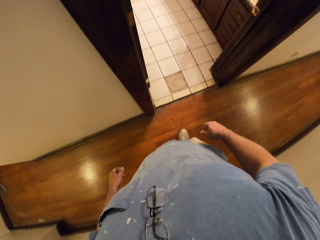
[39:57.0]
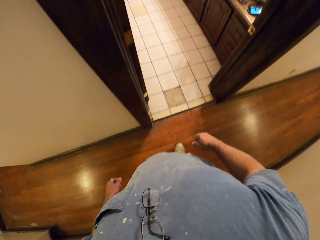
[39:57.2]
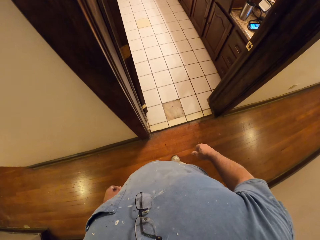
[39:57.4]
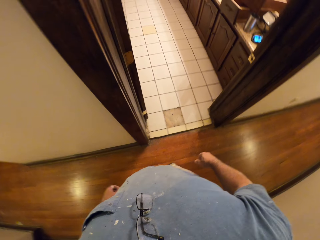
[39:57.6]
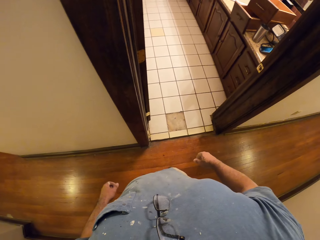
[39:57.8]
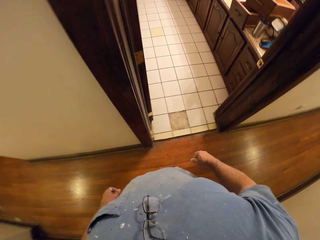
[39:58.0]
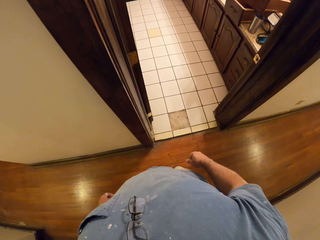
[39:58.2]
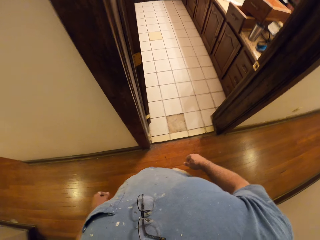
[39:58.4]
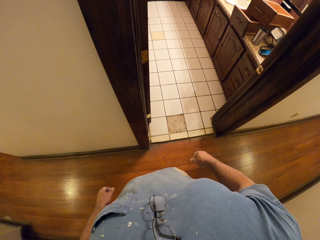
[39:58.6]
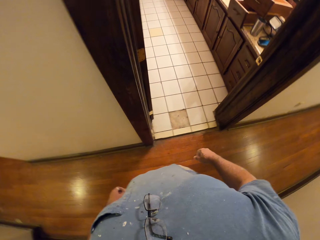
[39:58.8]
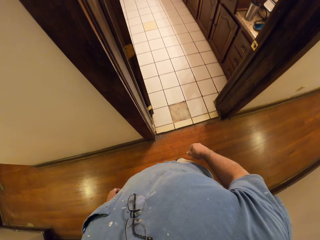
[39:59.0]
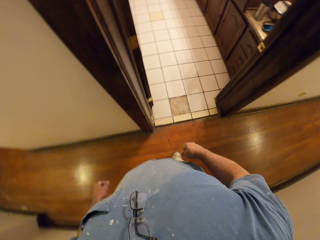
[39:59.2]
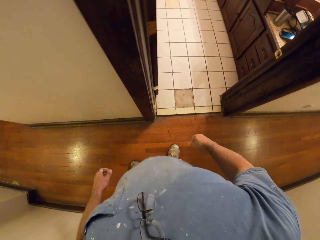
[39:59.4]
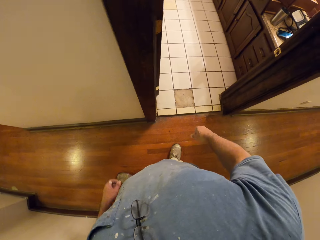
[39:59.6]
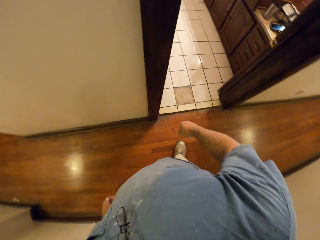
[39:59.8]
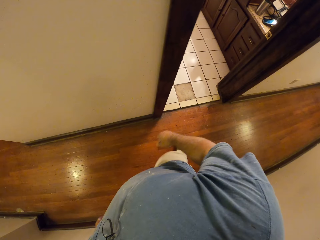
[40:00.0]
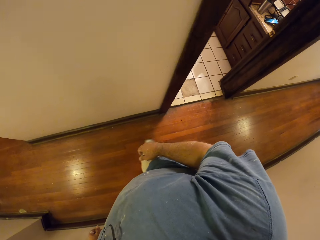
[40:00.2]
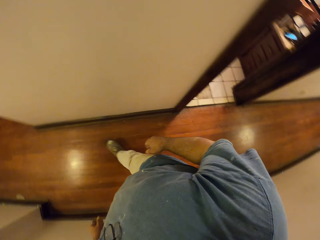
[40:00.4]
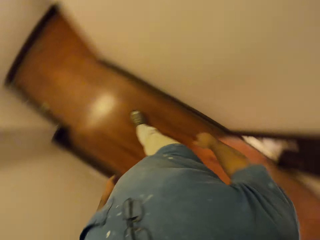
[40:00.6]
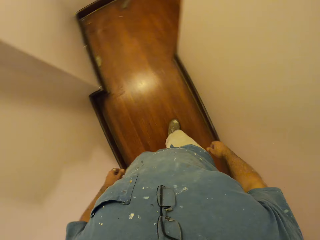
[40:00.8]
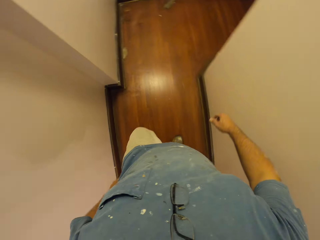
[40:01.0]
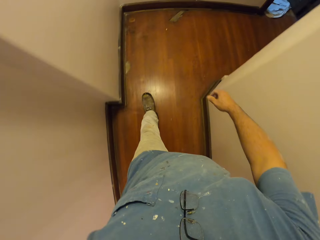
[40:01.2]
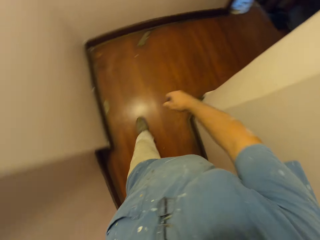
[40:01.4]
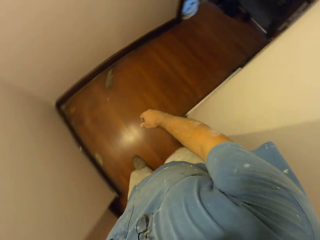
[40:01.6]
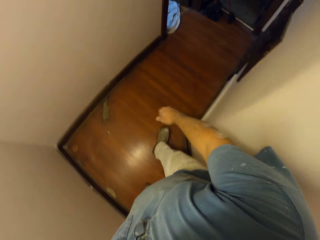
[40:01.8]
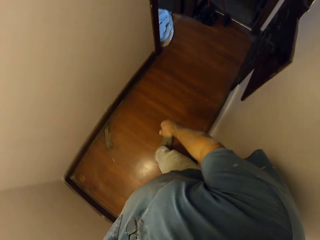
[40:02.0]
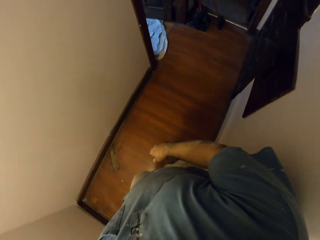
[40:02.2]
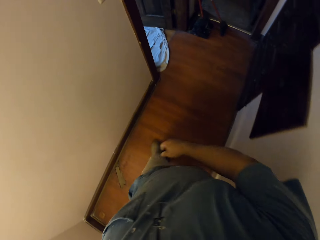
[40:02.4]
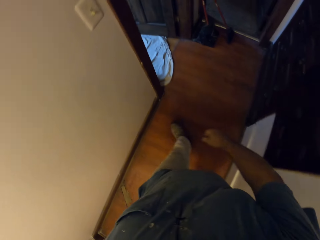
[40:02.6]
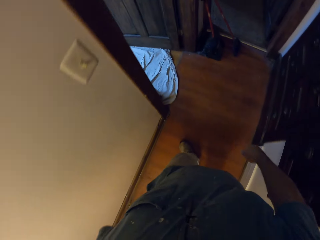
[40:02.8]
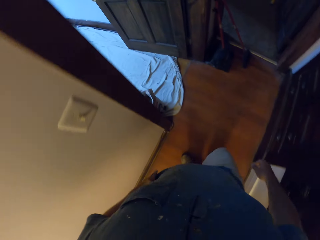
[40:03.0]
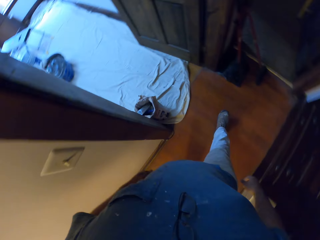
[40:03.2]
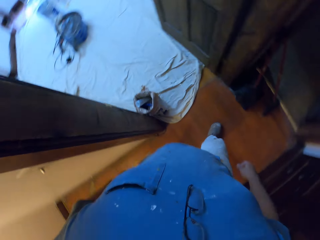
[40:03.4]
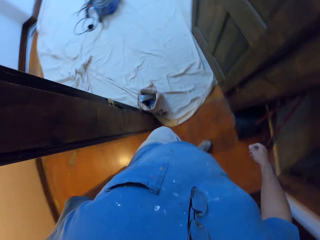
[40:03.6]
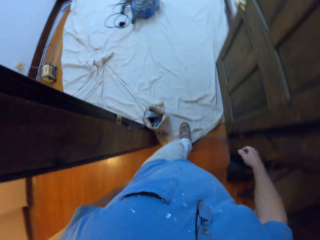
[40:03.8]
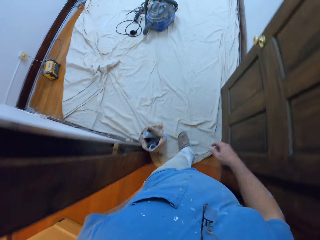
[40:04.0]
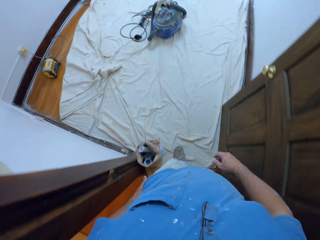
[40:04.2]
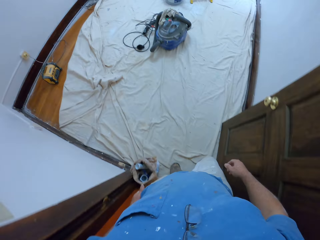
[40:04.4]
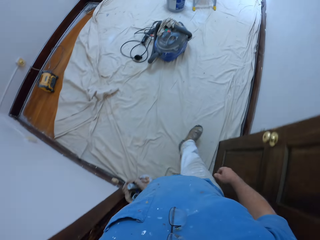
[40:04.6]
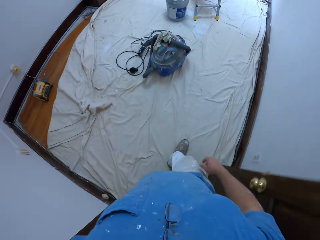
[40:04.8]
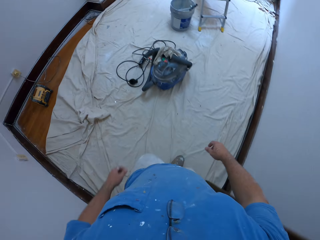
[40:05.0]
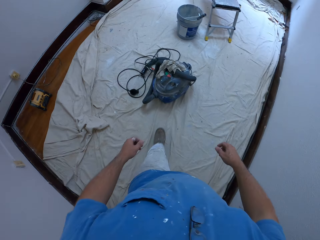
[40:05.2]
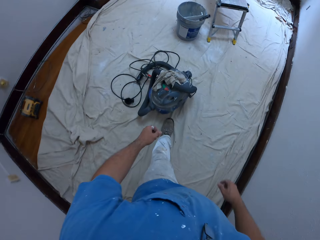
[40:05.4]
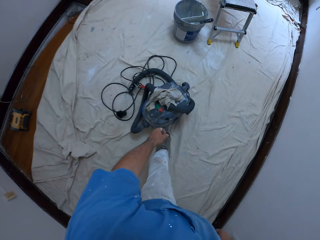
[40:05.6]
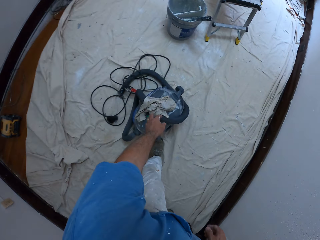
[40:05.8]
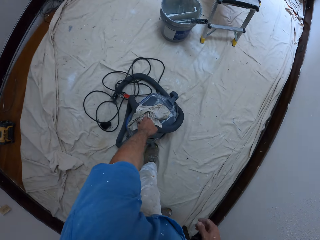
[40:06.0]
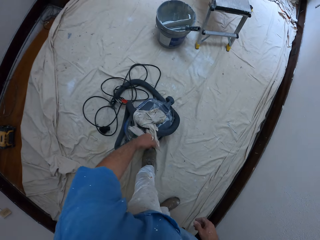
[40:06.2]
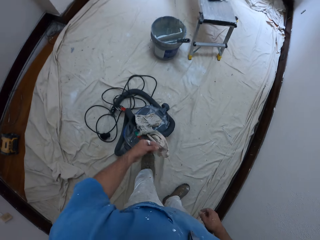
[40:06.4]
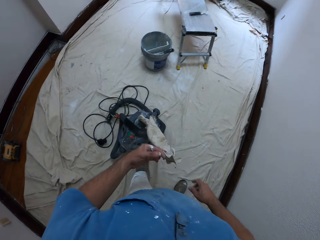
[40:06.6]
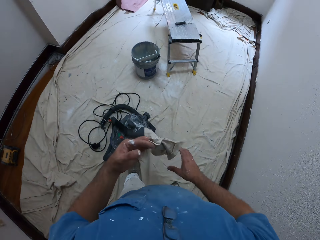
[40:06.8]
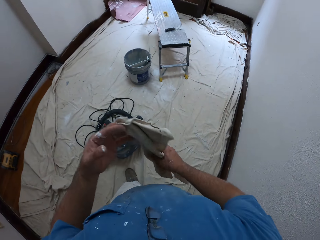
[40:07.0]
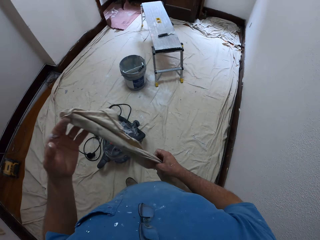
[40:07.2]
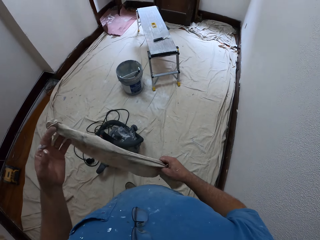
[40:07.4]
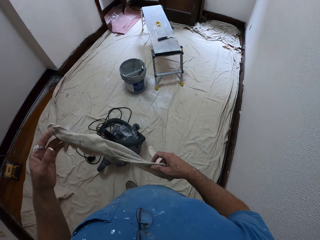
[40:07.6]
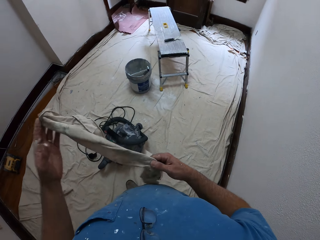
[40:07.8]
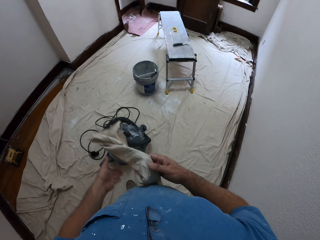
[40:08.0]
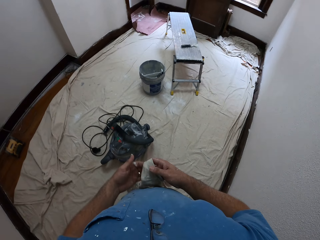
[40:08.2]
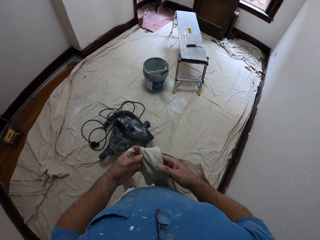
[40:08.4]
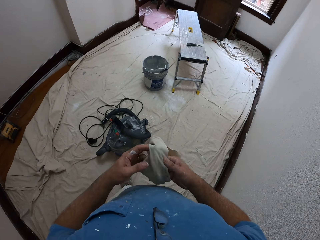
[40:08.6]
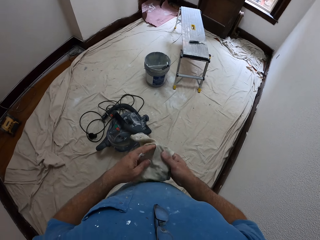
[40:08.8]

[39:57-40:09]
The camera wearer moves around the house. He picks up a cloth from the top of a vacuum cleaner with his left hand.

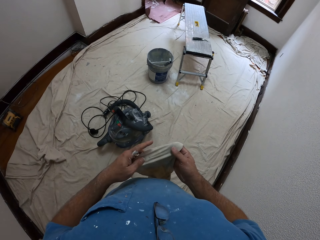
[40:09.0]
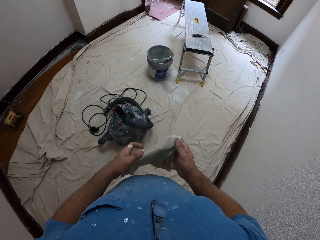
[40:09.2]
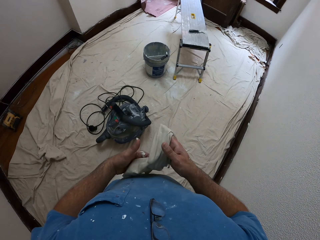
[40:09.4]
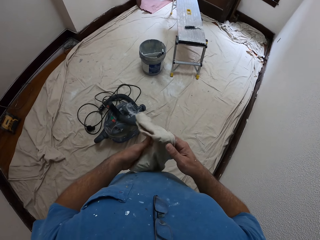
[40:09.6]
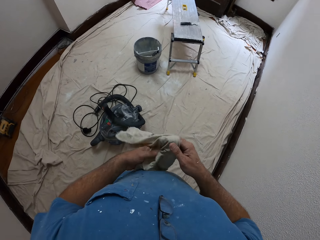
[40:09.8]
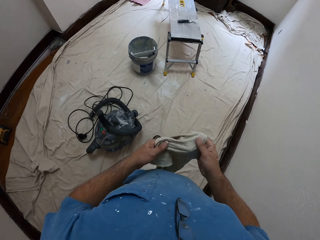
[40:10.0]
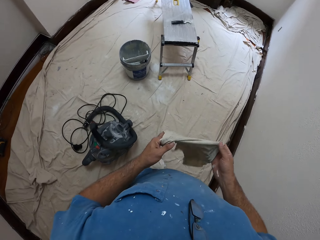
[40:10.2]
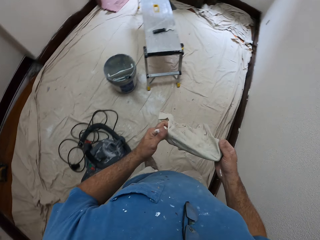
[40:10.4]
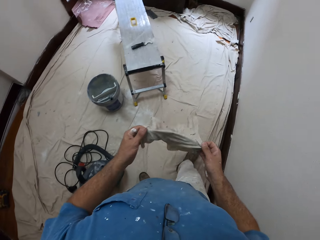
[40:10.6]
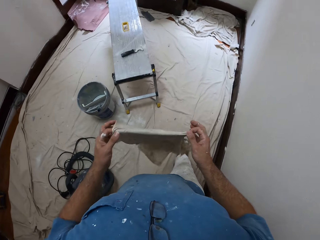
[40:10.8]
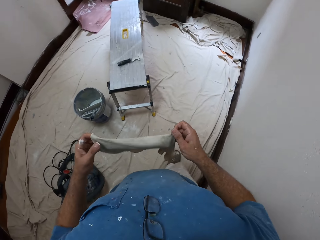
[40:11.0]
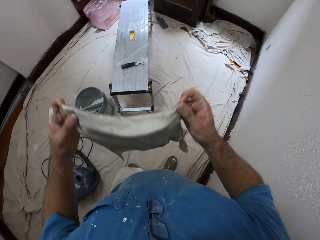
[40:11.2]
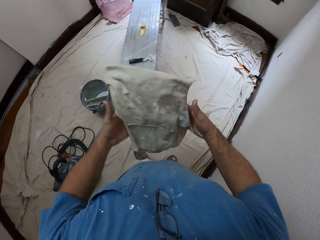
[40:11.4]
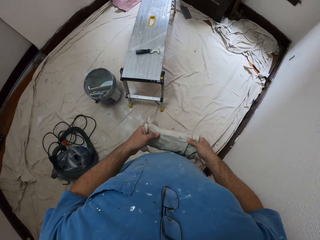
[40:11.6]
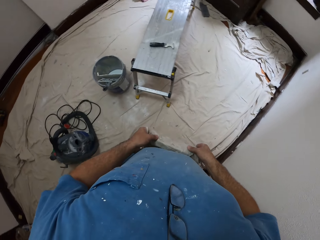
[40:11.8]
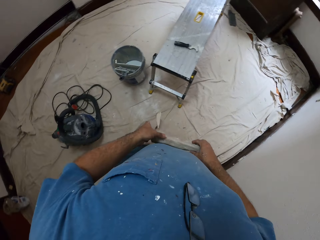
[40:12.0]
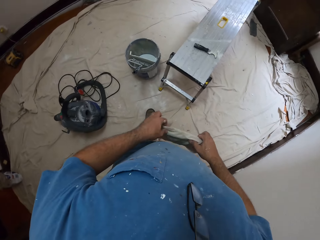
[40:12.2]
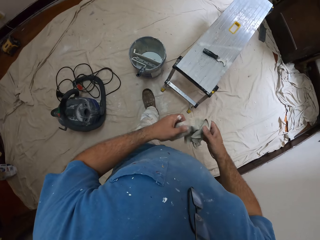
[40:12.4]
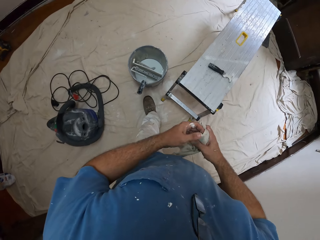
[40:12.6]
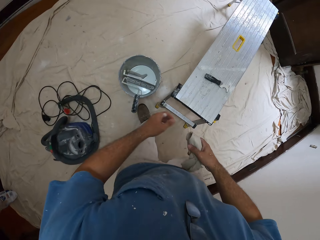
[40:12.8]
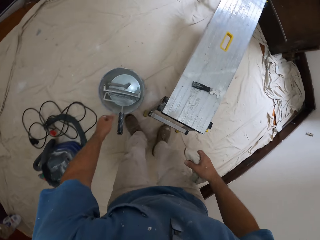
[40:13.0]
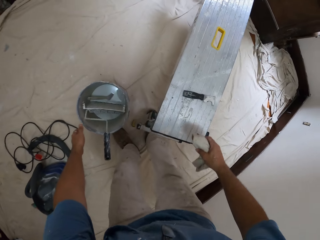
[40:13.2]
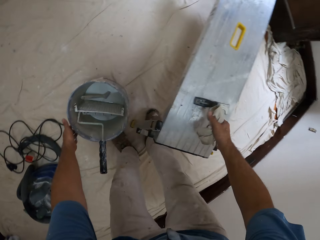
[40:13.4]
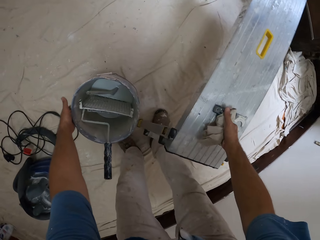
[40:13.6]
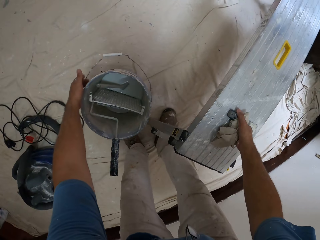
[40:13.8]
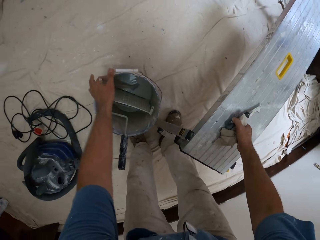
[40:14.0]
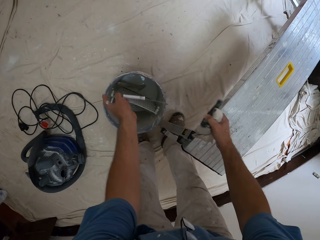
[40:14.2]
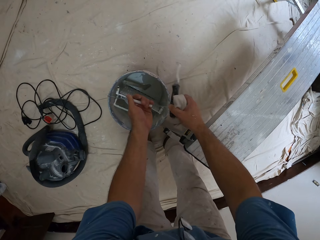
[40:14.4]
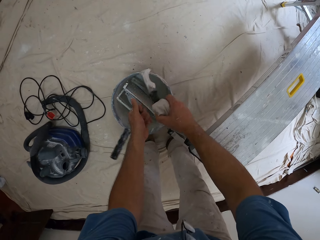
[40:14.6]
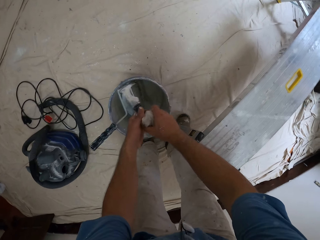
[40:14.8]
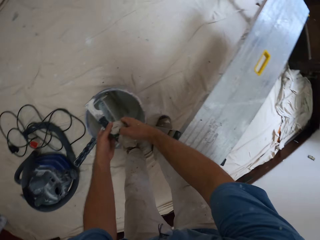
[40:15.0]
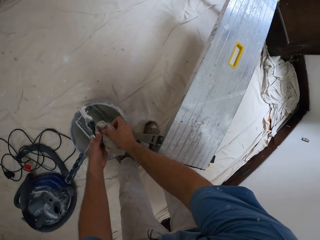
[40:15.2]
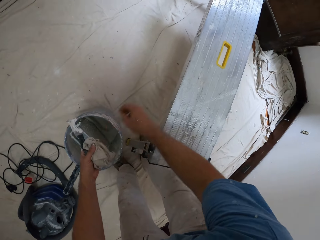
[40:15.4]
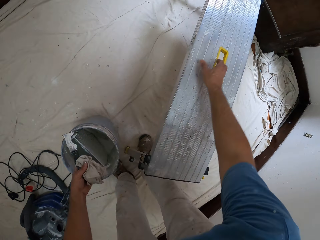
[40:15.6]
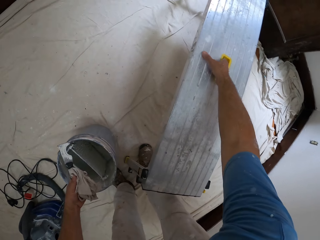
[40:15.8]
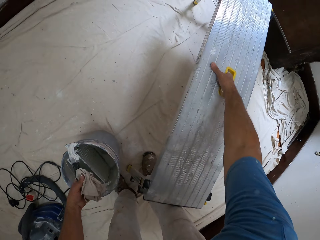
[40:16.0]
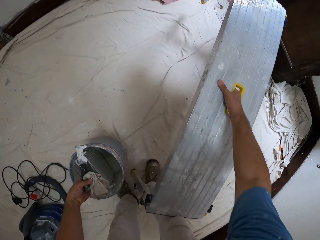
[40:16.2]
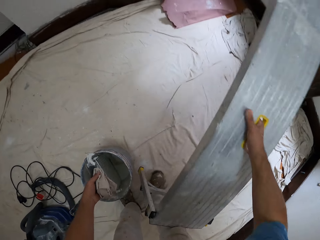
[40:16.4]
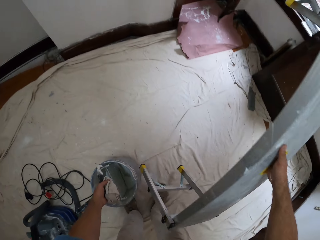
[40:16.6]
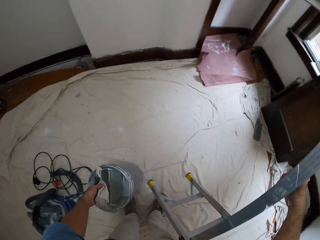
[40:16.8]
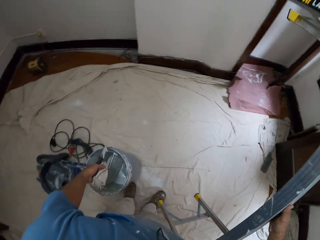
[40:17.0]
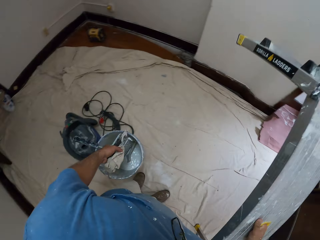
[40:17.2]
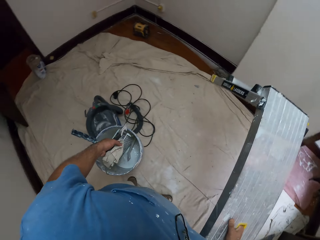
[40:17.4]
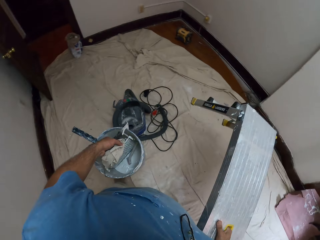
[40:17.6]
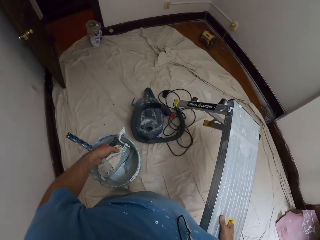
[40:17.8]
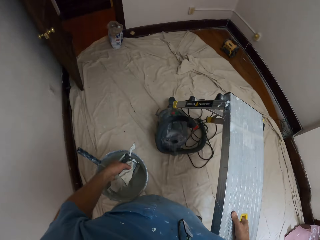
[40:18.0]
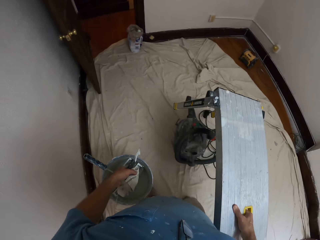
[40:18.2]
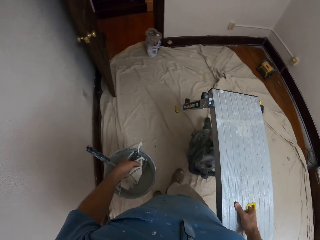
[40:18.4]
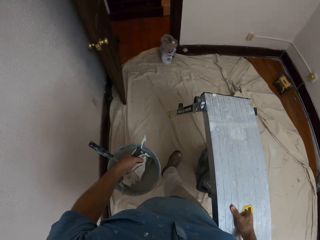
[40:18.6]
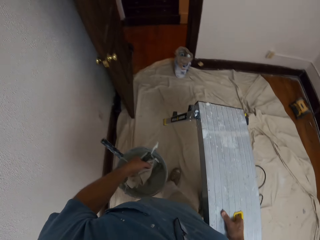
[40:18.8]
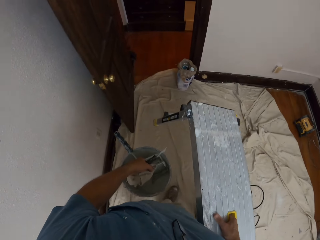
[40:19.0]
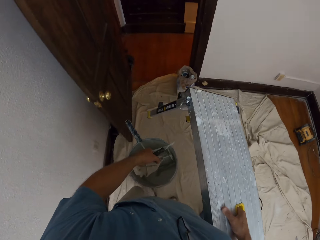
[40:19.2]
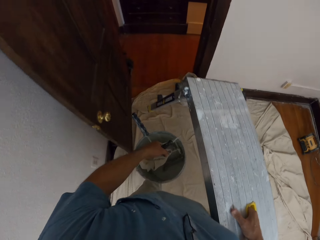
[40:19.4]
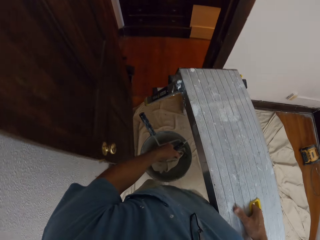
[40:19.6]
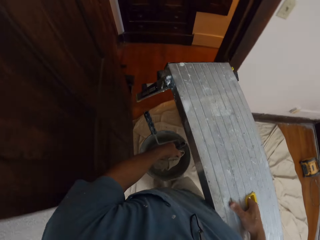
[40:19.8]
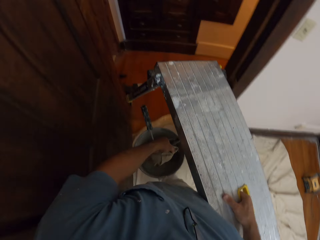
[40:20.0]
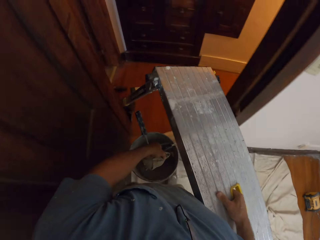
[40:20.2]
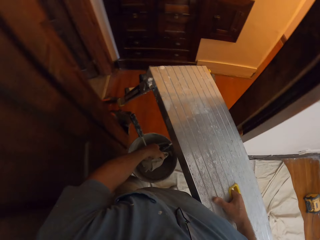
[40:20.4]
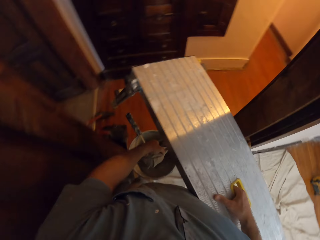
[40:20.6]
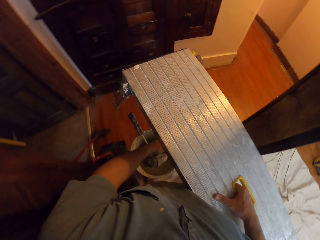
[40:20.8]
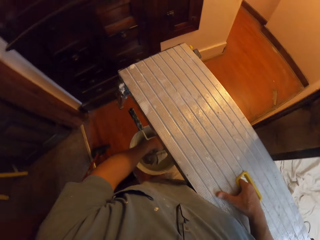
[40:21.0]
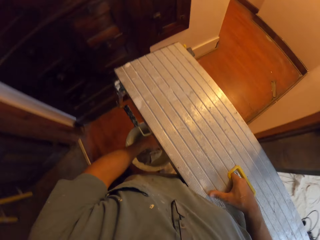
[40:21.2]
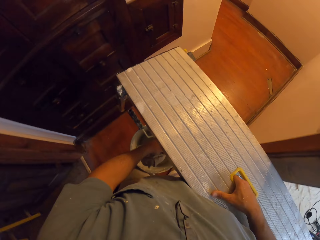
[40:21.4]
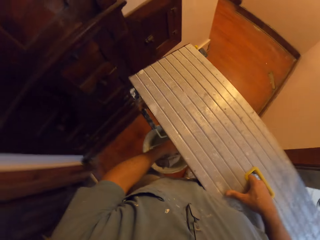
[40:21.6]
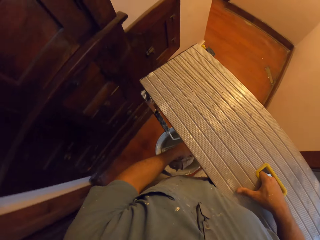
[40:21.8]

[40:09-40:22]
The camera wearer folds the cloth with both hands. He picks up a bucket from the floor with his left hand. He picks up a paint scraper from the bench with his right hand. He holds the paint scraper and bucket together. He grasps the ladder bench. He carries the ladder bench and bucket from the floor with his right hand. He moves the bench, bucket and scraper from one room to another.
